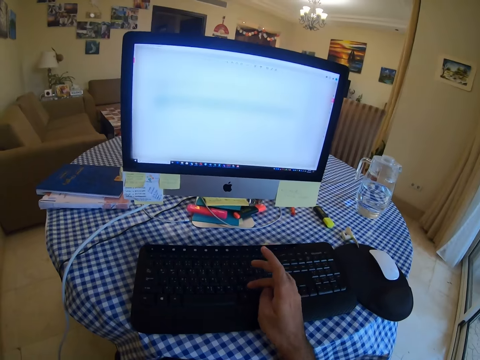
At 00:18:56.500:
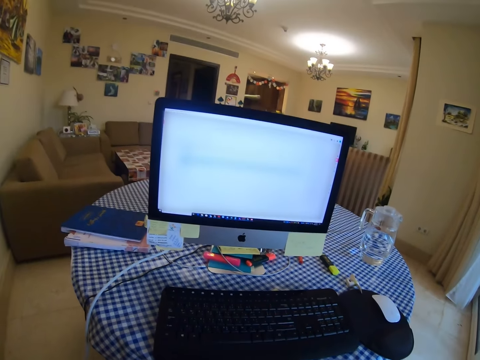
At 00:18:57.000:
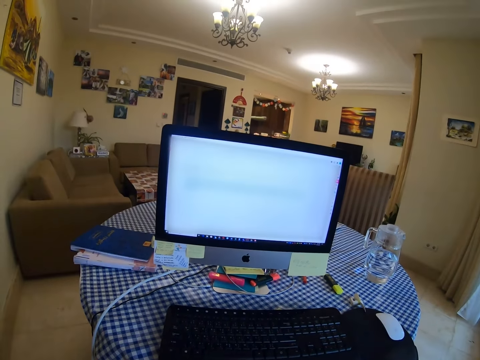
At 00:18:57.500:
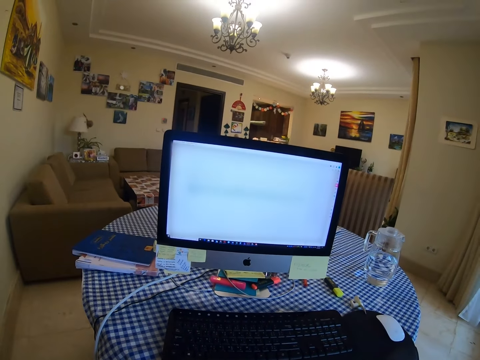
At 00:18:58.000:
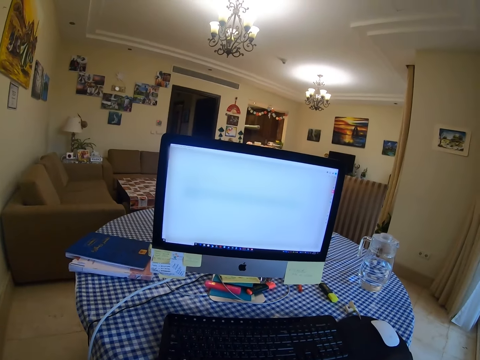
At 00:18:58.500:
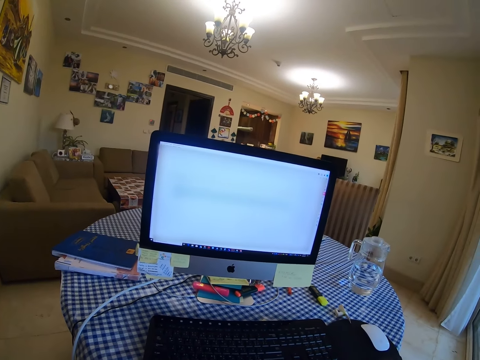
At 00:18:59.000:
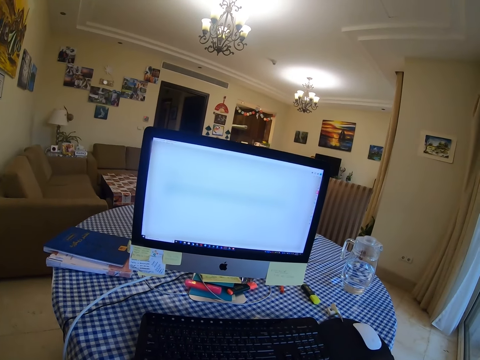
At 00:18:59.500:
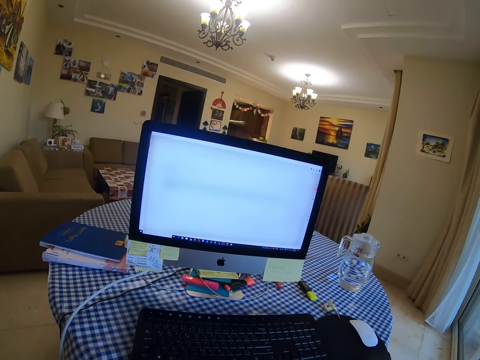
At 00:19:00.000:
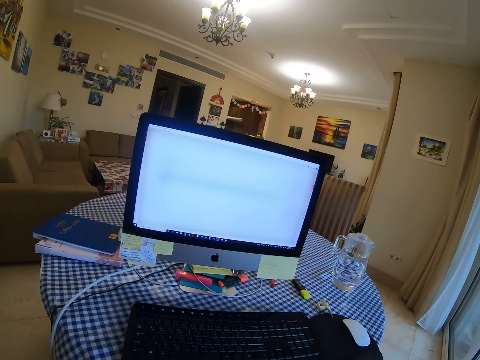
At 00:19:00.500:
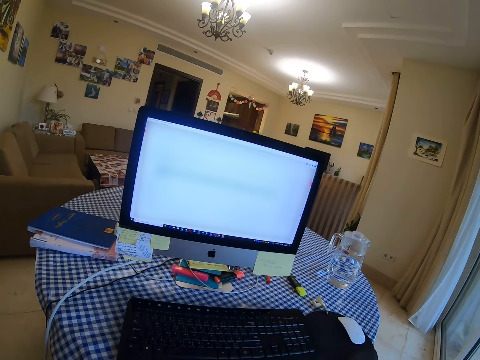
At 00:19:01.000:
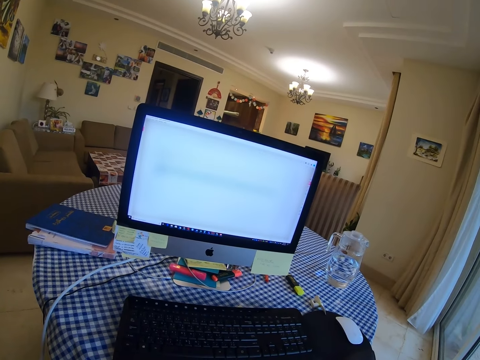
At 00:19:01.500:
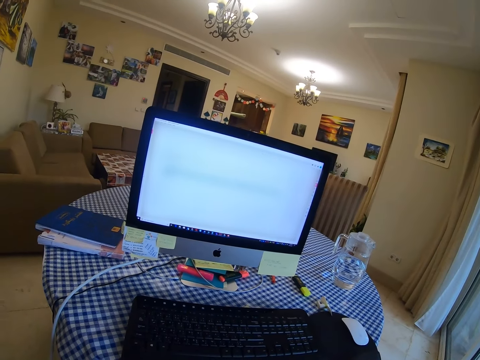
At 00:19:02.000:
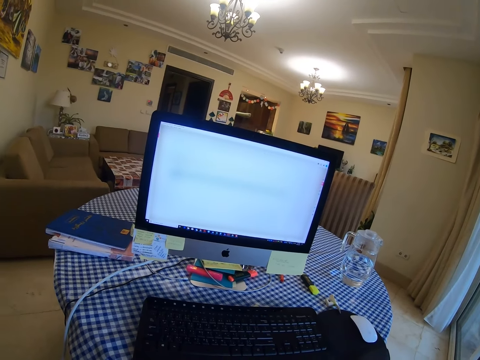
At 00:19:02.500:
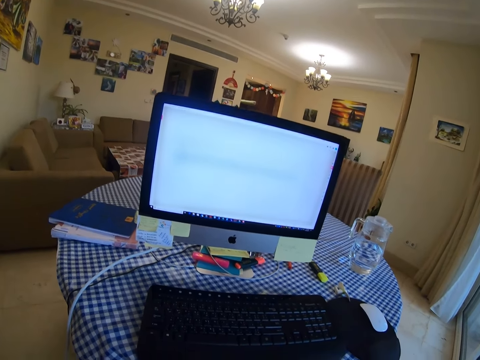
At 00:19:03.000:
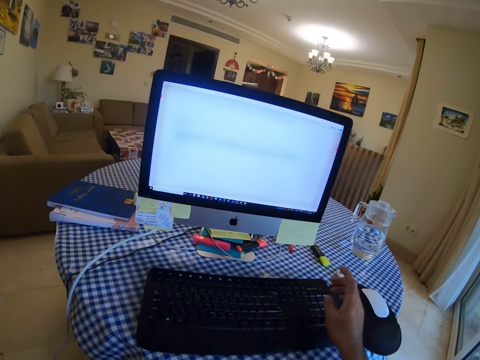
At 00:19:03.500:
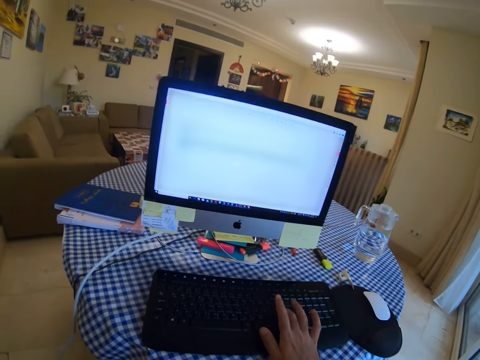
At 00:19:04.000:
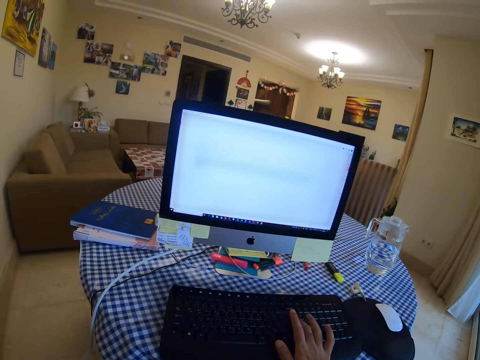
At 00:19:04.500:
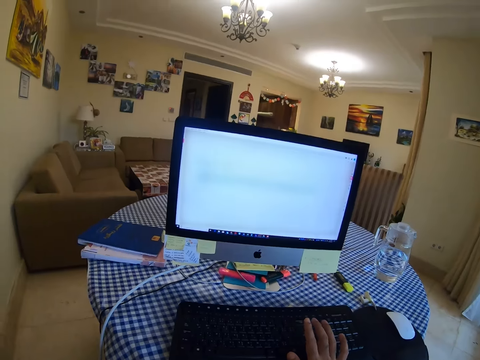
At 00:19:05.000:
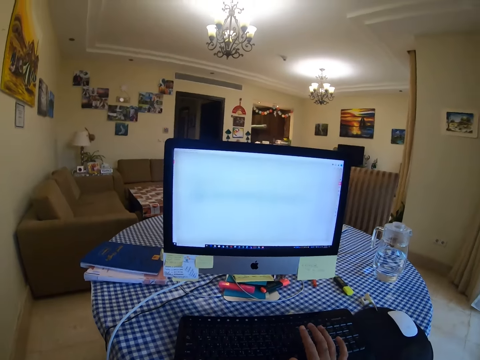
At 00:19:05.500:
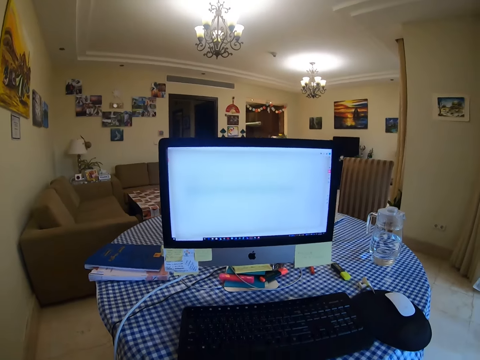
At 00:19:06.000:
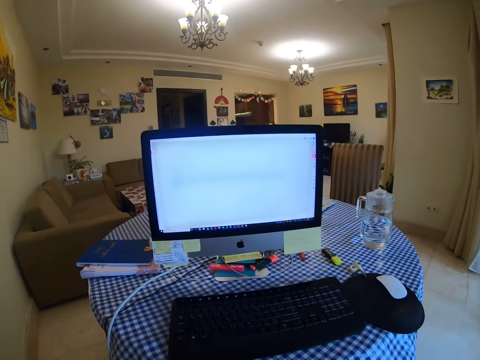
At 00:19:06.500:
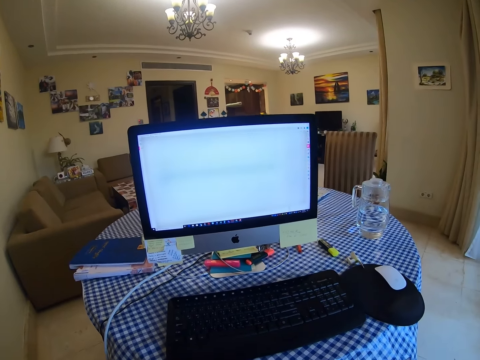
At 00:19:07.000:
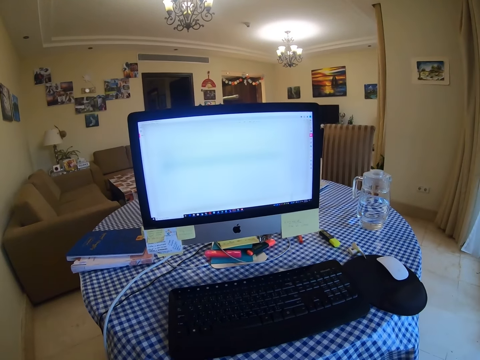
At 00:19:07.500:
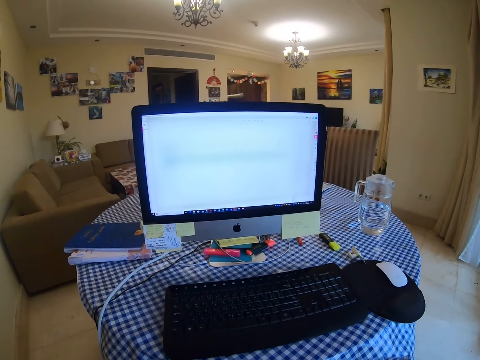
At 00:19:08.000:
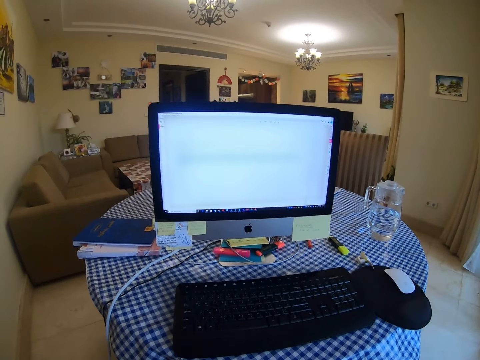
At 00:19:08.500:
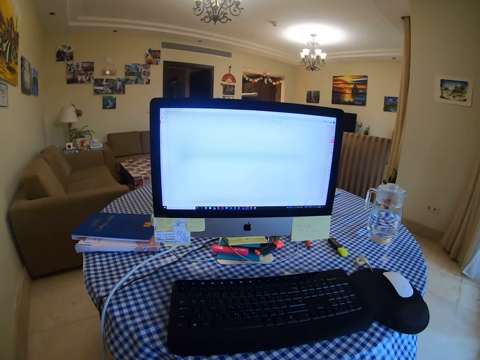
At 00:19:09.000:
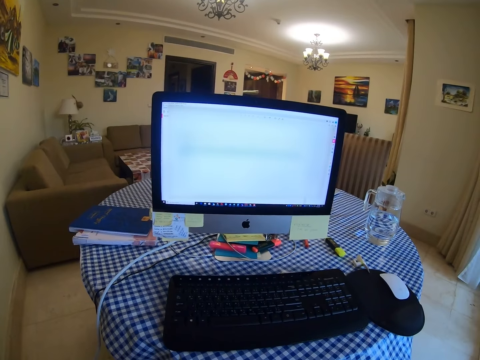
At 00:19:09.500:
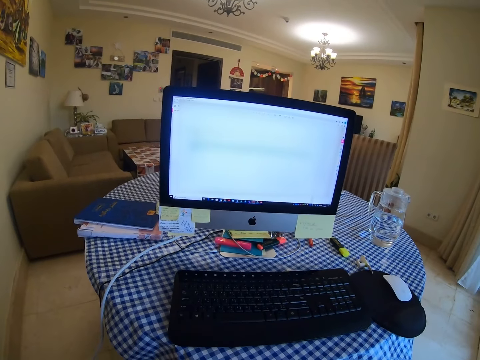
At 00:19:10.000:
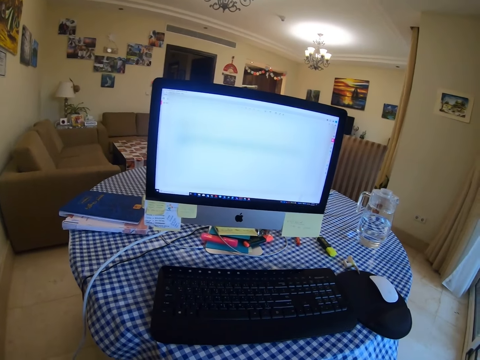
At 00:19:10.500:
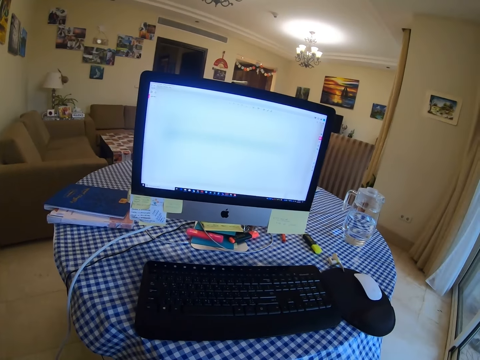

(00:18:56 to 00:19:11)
The camera wearer clicks a keyboard. They look at the computer. They type on the keyboard. They look at the computer.

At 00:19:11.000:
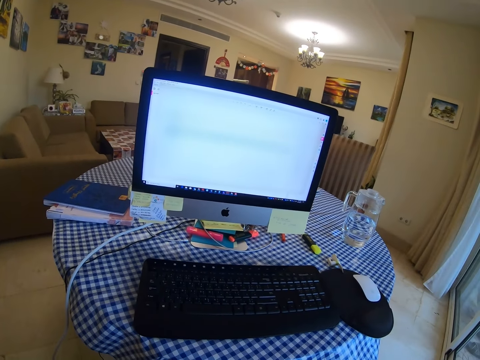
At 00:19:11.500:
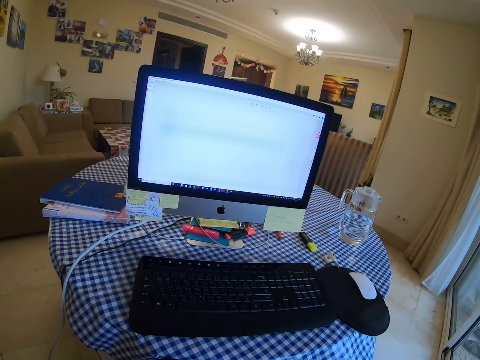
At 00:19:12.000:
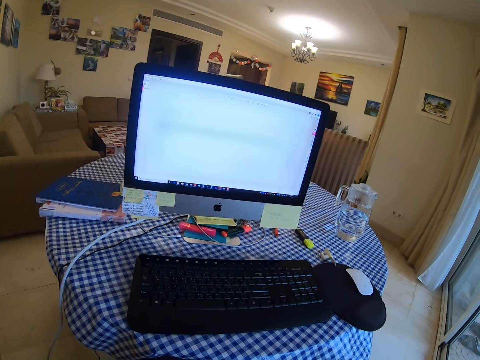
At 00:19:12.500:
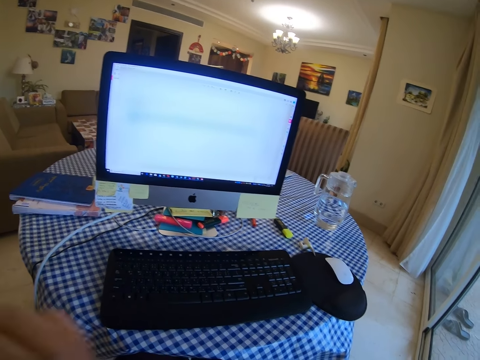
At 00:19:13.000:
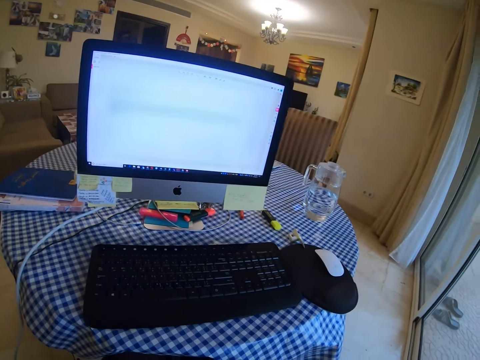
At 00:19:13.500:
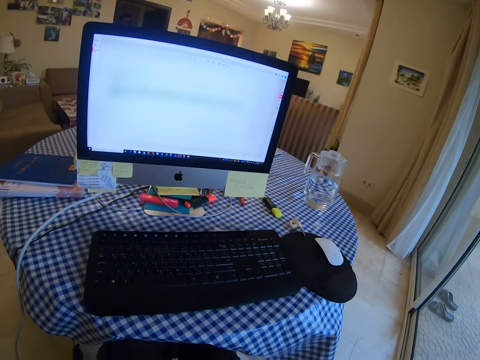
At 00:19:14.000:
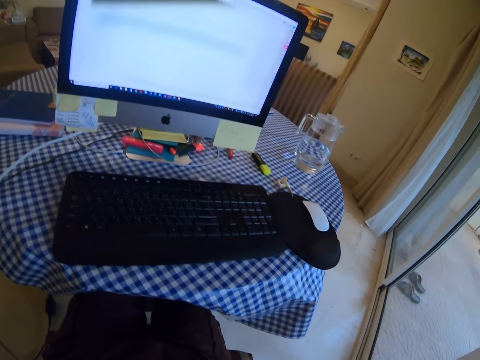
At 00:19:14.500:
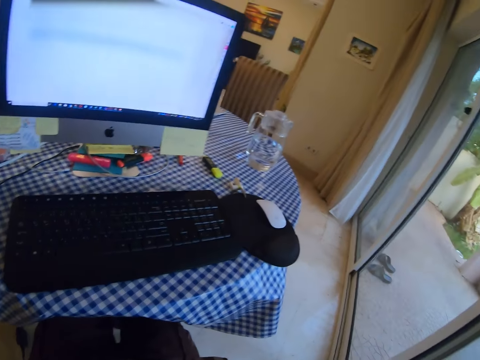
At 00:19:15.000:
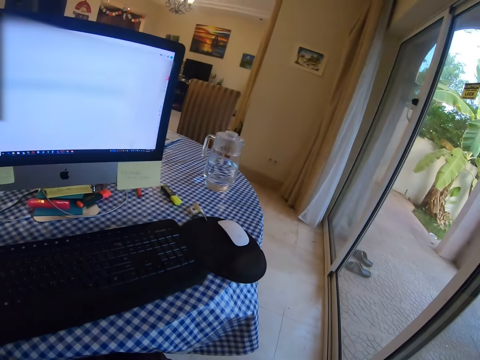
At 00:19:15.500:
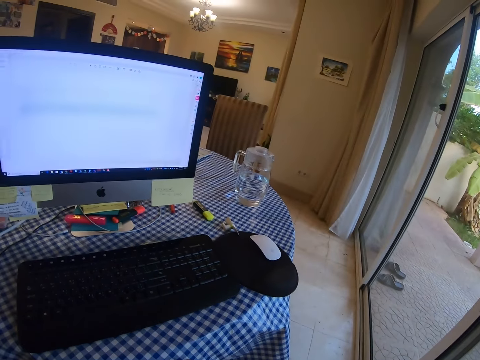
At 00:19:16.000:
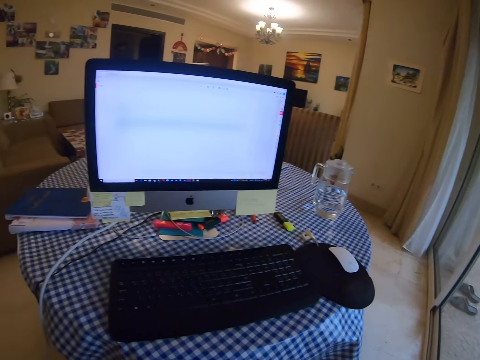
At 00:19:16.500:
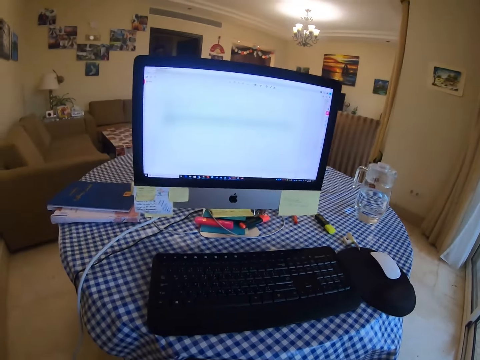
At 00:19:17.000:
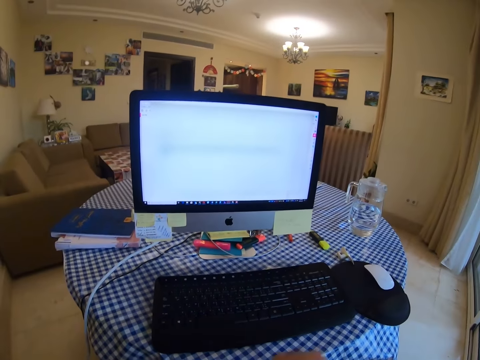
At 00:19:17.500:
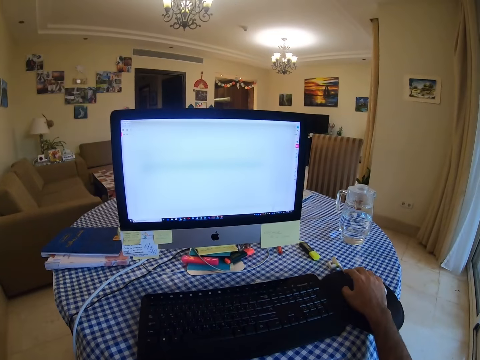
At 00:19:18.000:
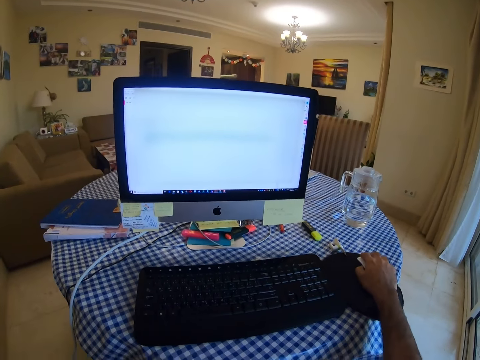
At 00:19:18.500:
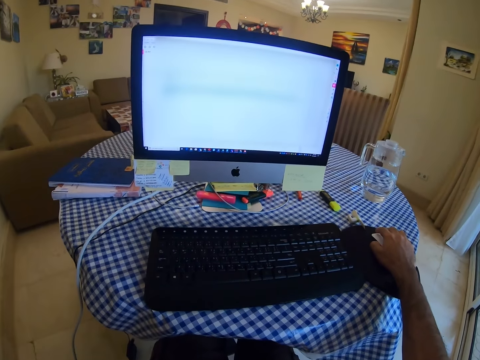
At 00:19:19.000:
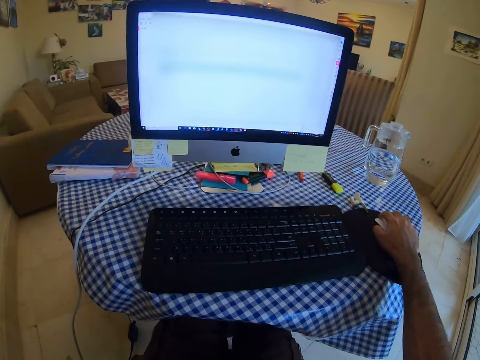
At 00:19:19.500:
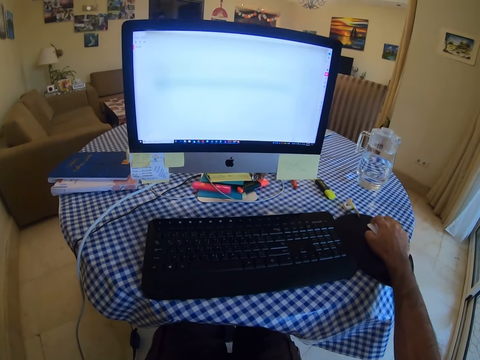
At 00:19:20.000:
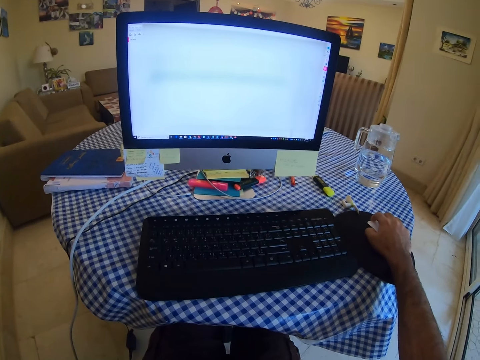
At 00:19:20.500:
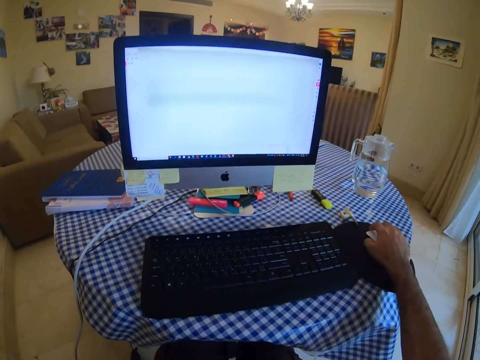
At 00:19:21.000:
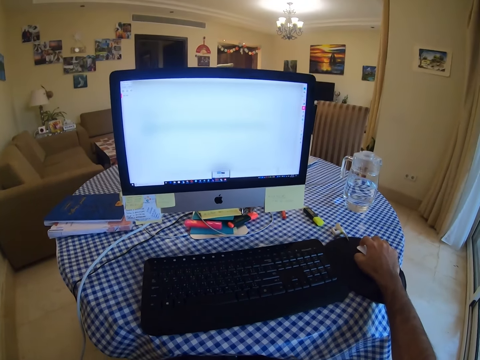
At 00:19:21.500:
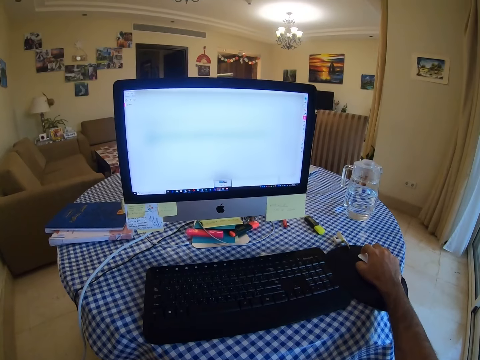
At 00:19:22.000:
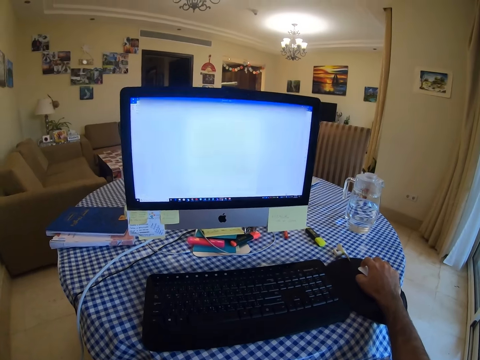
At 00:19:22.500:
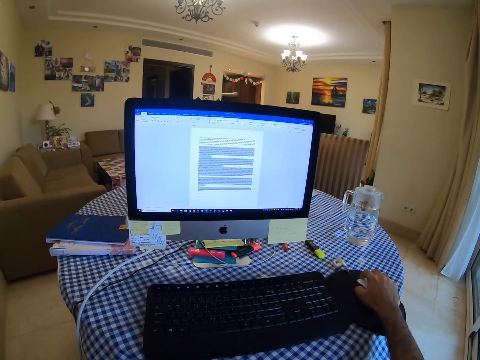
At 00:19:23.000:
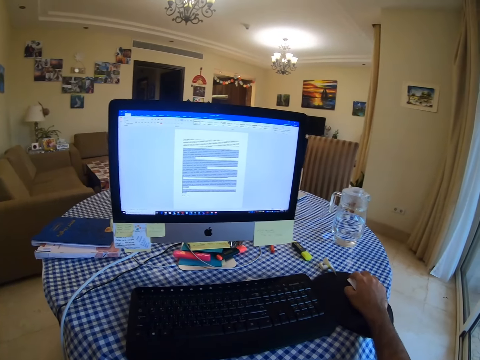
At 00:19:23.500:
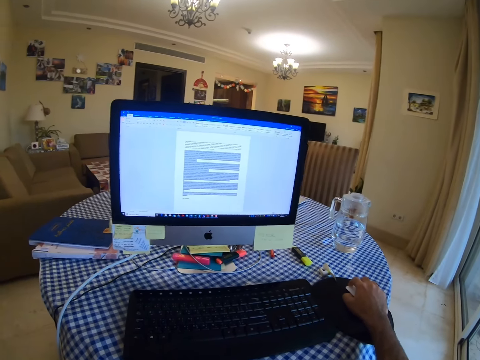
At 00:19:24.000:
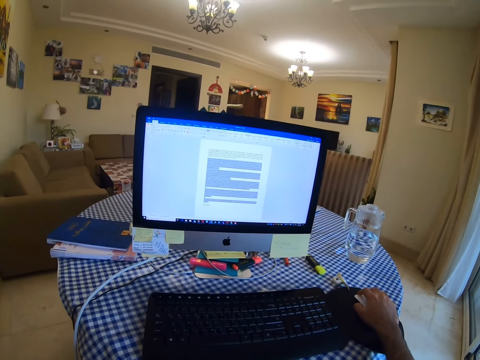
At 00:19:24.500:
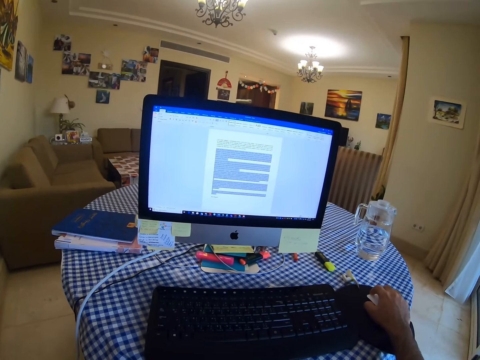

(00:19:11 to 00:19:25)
The camera wearer looks around. They hold a mouse. They scroll the computer with the mouse. They click the mouse.
